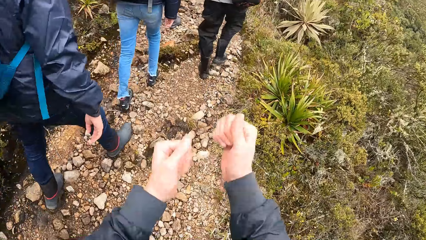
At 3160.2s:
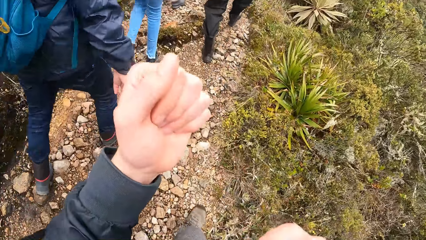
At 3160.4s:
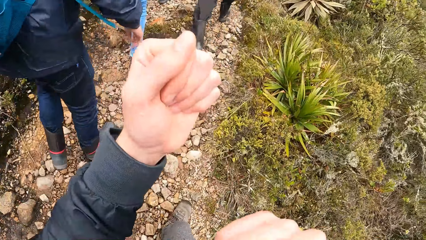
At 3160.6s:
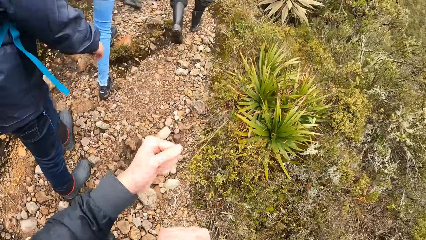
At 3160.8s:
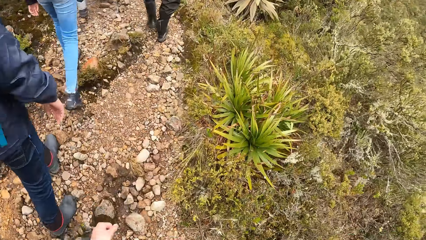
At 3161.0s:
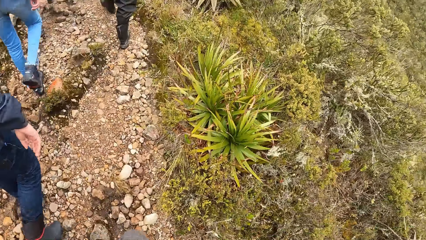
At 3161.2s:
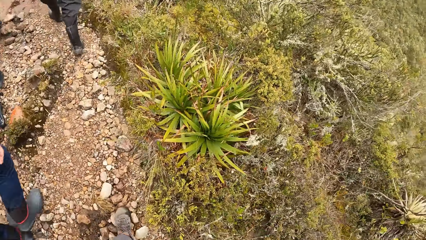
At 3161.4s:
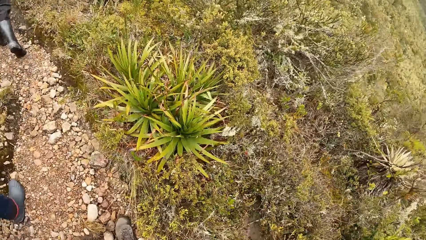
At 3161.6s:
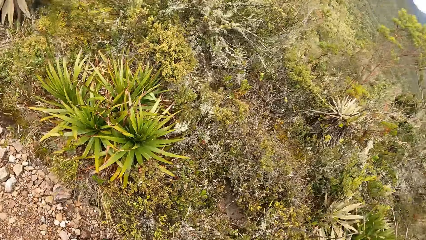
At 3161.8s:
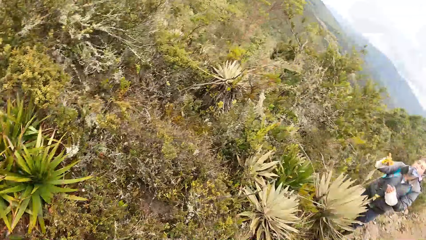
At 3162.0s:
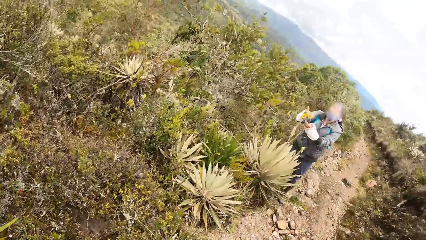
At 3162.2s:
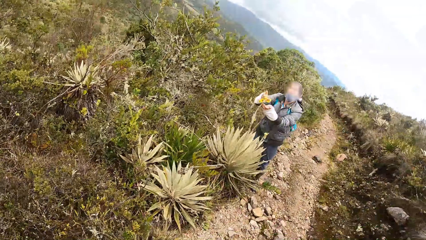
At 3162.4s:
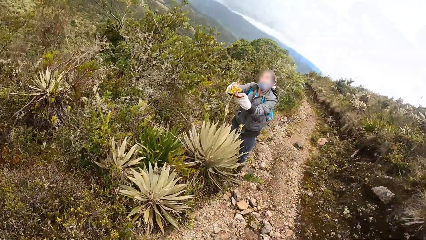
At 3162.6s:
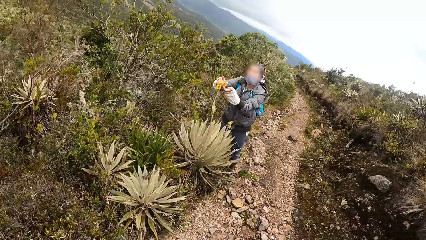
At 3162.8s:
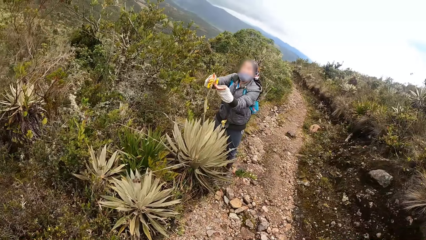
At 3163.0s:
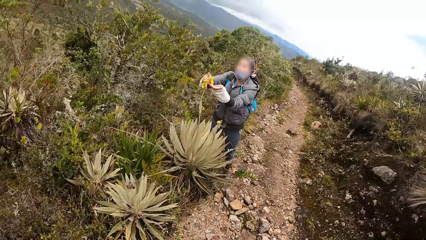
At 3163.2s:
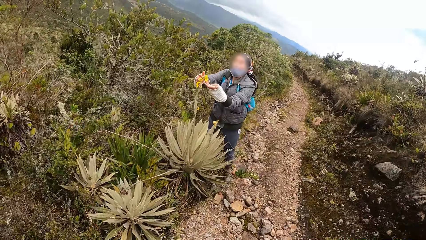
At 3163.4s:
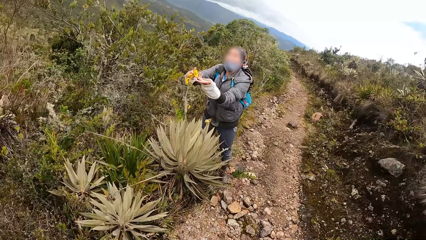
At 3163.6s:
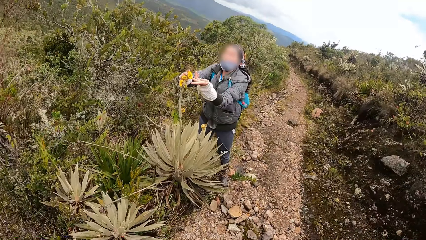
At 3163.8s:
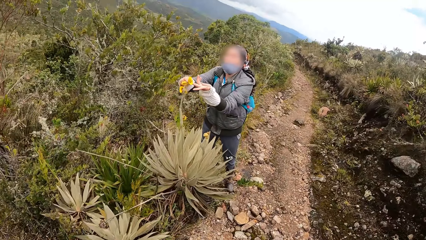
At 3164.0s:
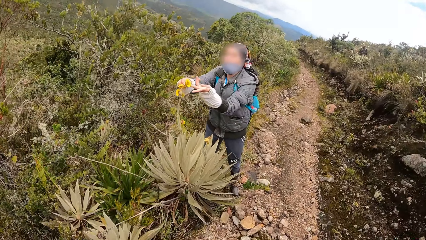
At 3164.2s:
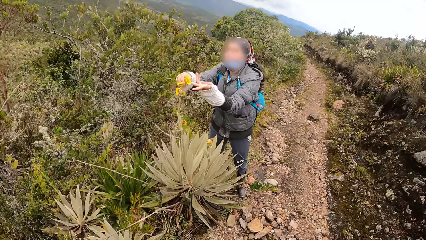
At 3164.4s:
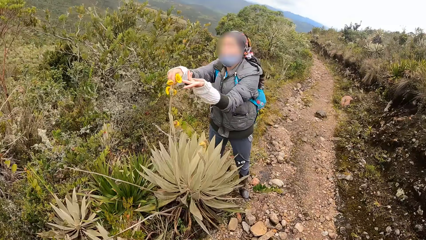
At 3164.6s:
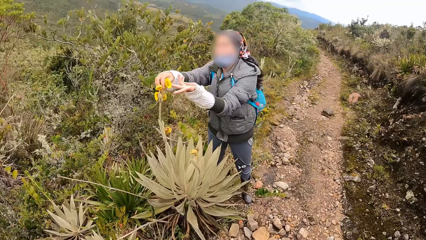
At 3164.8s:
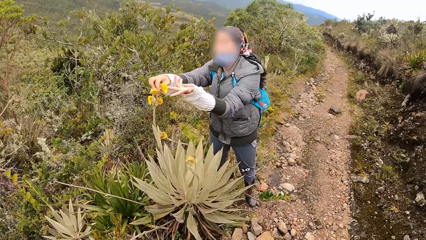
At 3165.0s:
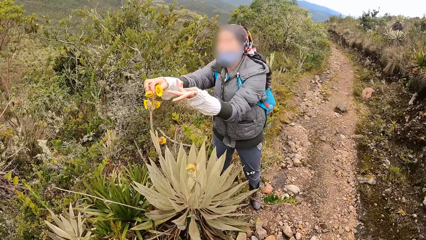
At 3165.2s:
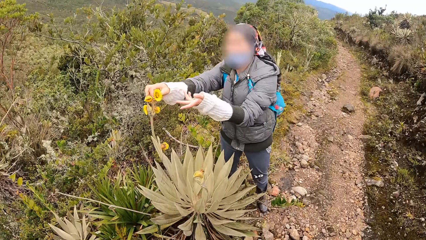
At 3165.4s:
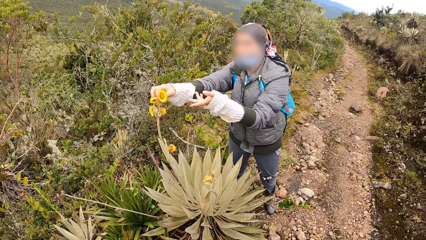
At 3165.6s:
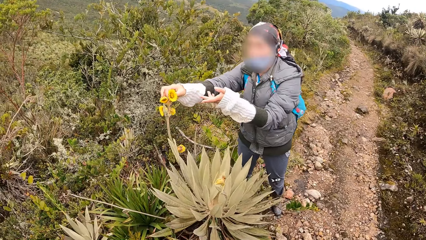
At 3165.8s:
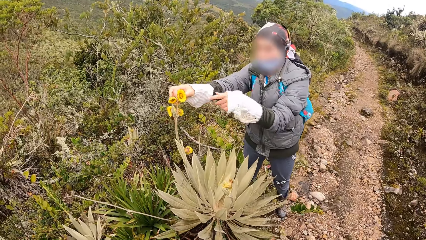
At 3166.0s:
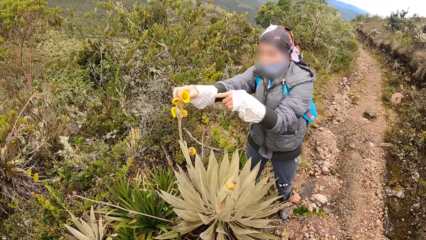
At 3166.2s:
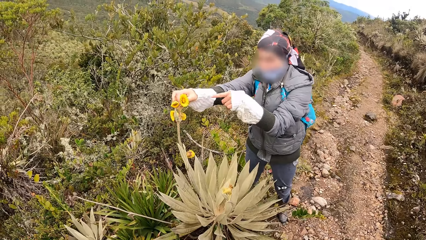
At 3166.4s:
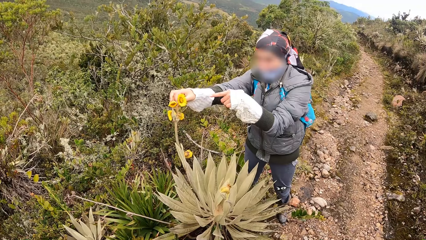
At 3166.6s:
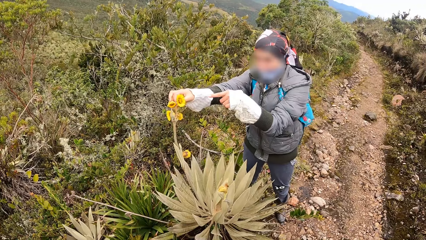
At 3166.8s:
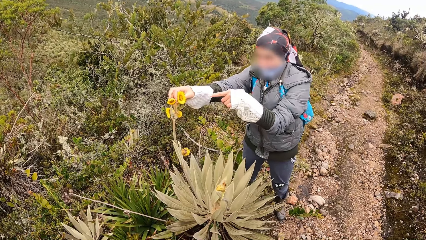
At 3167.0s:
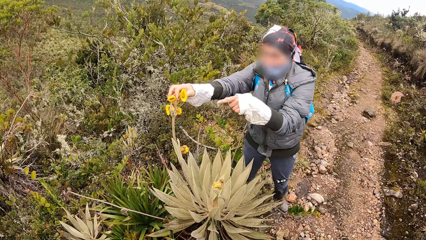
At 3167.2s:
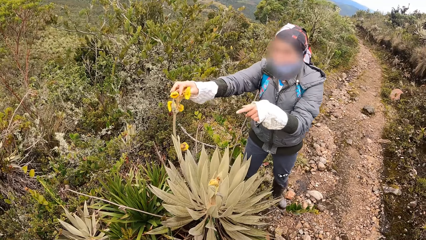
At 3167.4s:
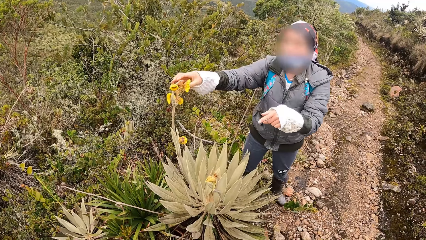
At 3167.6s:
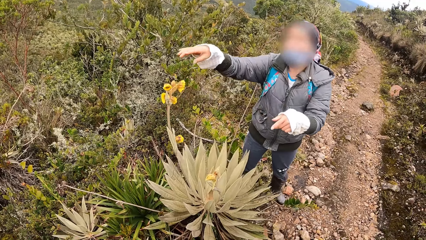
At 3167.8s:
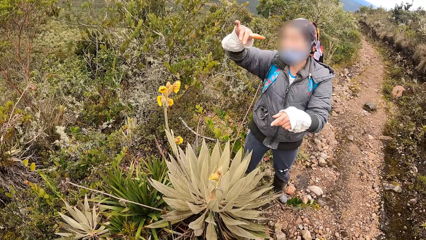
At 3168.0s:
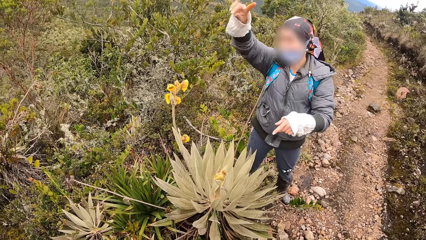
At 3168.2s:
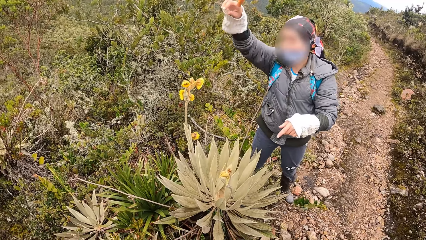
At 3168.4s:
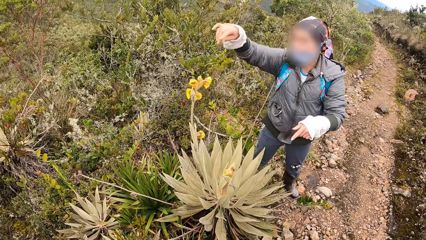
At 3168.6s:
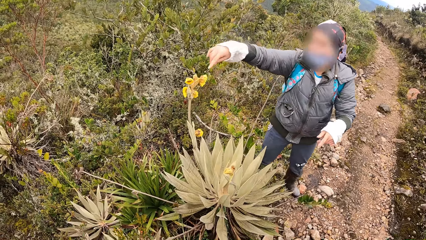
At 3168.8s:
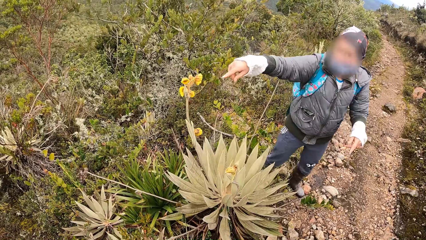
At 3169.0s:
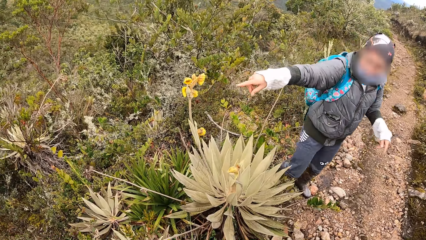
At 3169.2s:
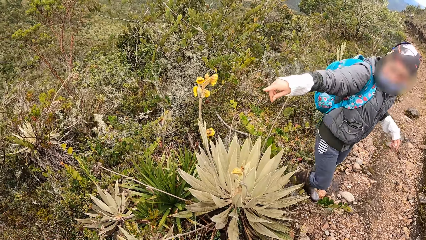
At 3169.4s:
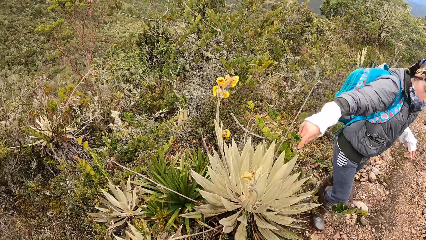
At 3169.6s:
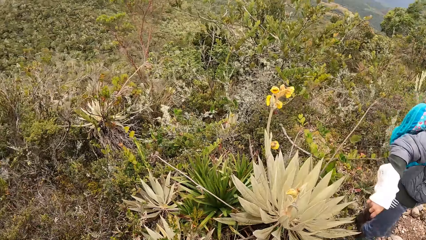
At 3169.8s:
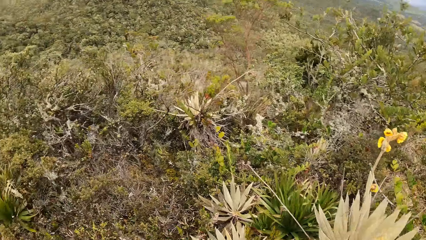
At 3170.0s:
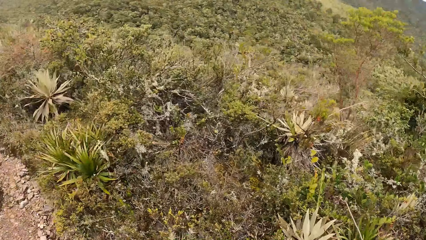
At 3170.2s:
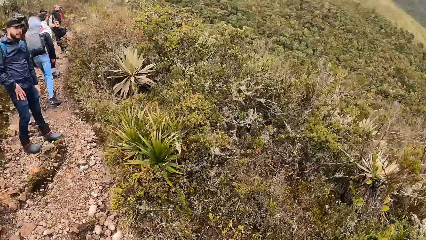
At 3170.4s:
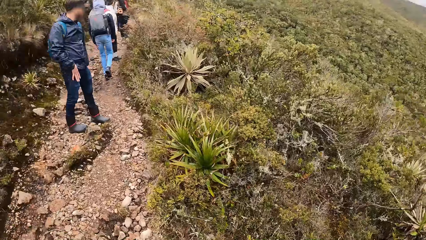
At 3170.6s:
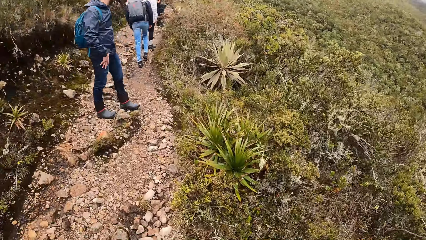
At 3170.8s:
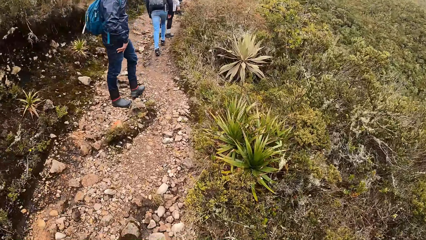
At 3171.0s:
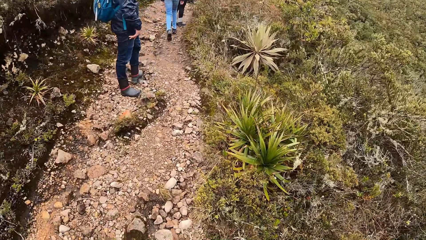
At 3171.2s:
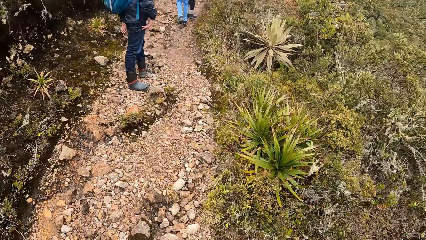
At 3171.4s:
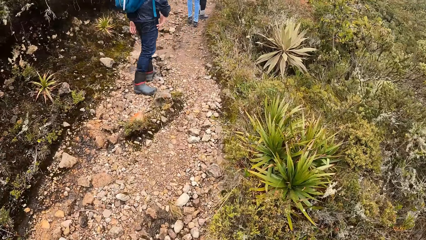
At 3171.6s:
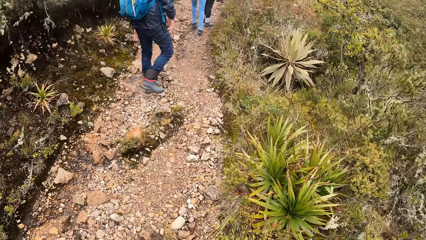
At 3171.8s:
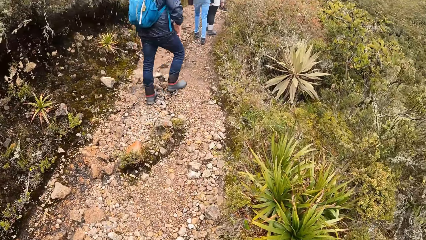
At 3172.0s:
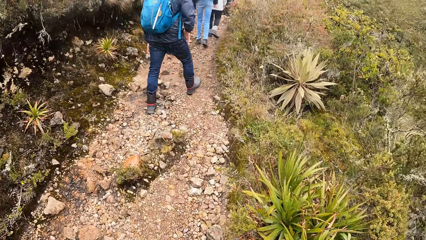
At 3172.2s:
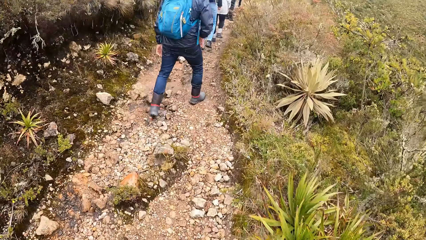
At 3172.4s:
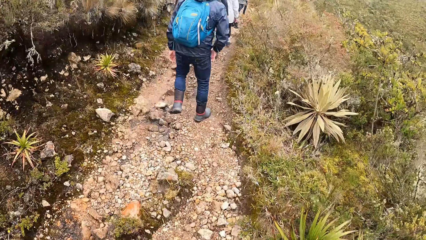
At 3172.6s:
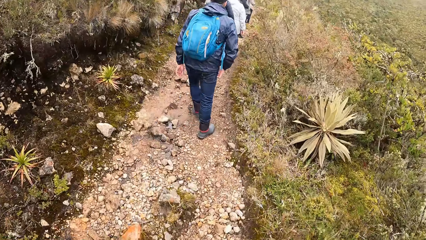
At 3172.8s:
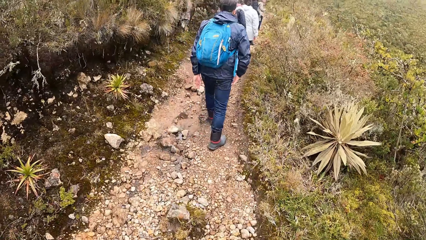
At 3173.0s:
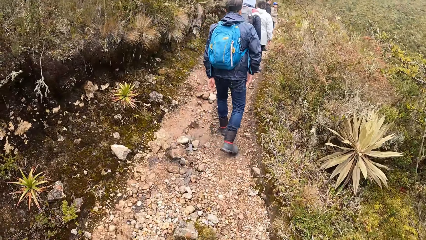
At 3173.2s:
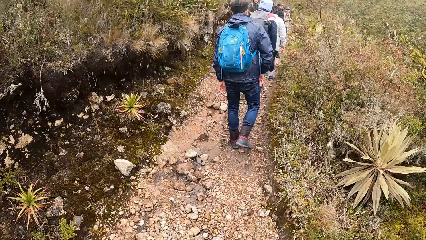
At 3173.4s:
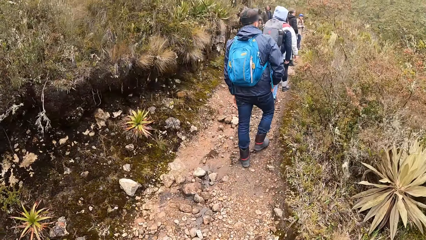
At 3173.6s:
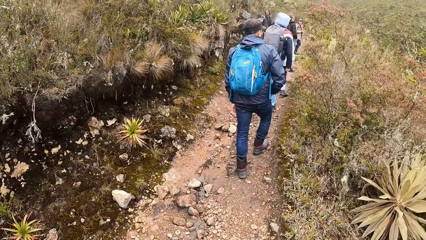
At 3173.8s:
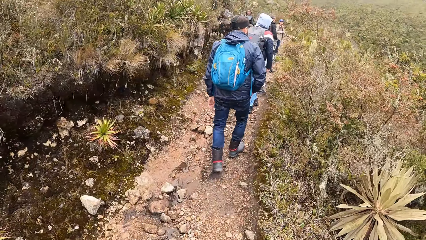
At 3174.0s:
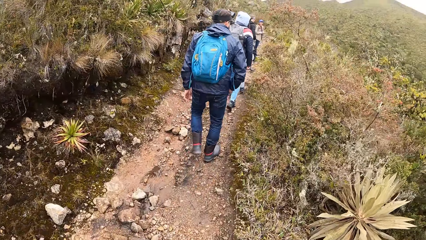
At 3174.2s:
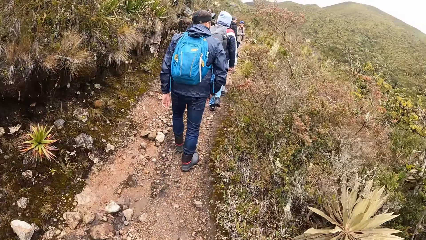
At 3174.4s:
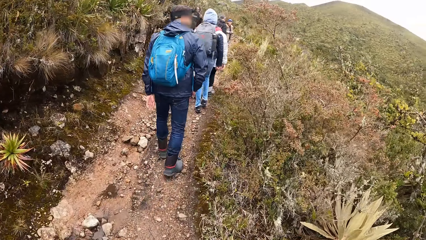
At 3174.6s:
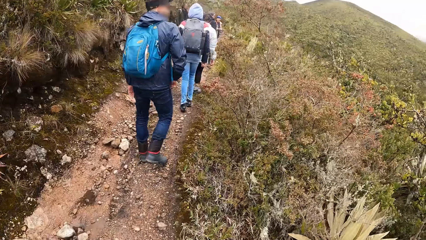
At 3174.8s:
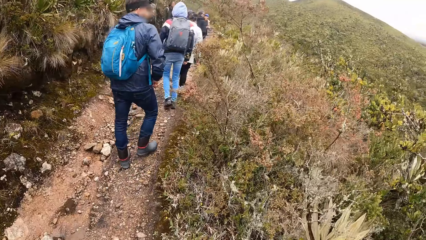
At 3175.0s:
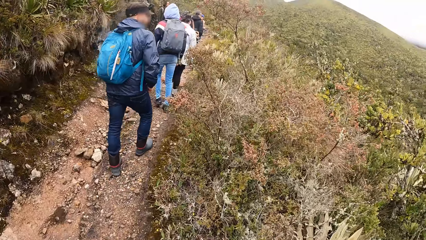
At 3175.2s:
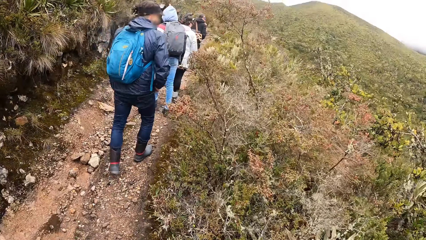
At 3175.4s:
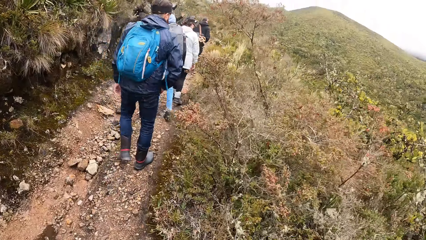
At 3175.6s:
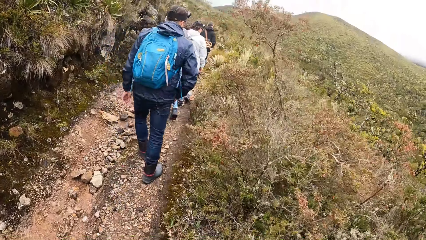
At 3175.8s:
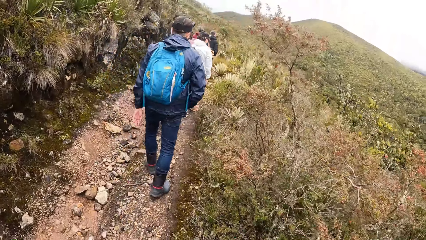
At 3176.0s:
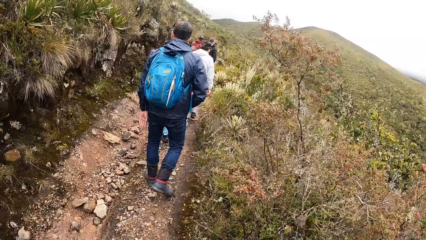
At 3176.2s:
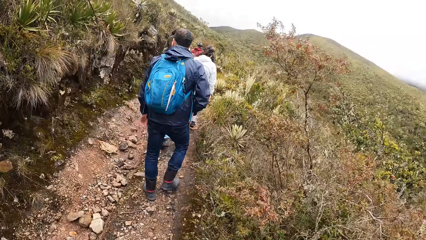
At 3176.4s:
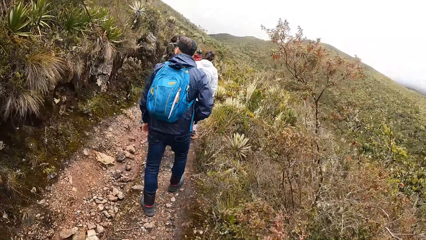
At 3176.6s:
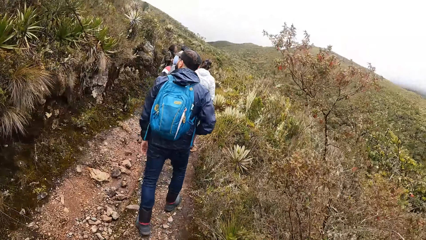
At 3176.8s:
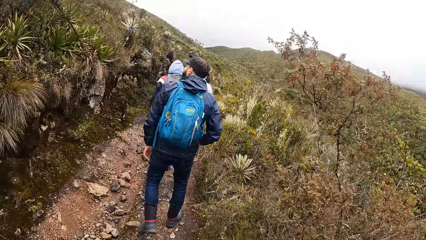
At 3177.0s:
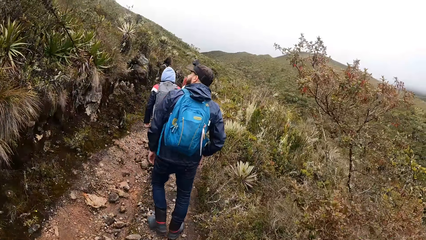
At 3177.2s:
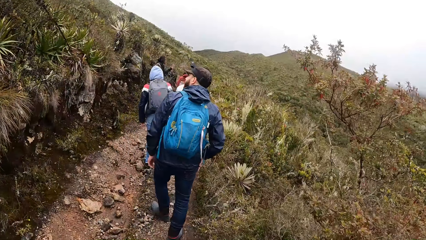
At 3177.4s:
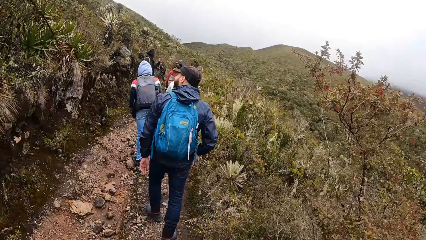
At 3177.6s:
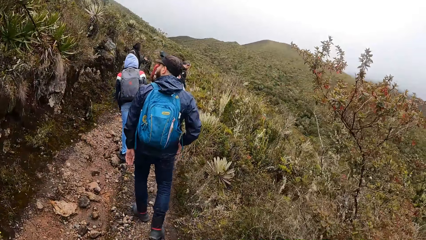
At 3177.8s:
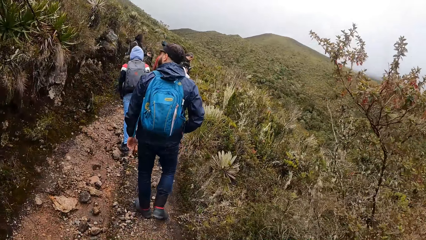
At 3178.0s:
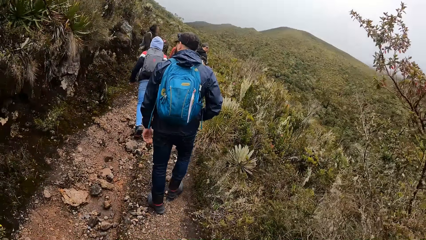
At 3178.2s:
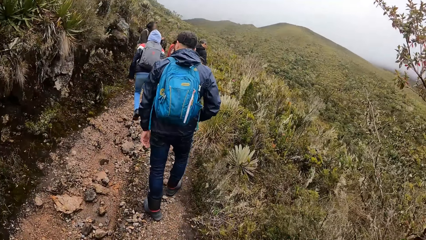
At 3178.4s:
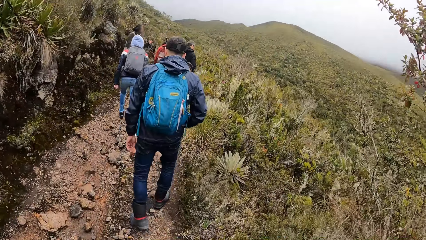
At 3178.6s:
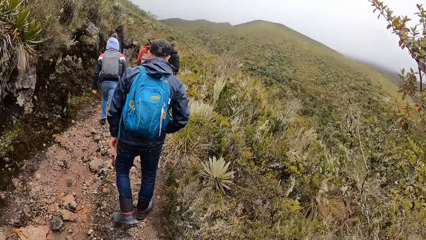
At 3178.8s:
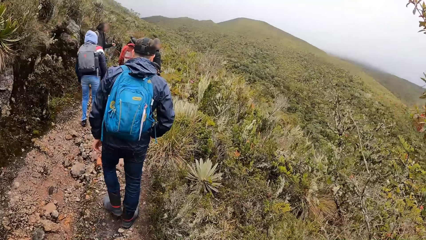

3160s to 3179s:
The woman holds a flower with both hands on the path in the forest. The camera wearer stands on the path in the forest. They walk on the path in the forest.
